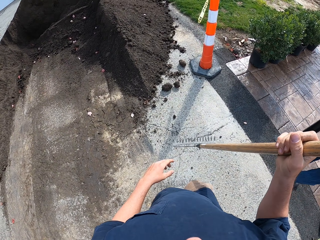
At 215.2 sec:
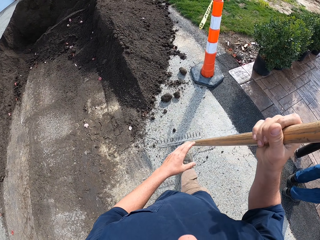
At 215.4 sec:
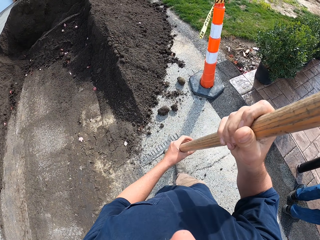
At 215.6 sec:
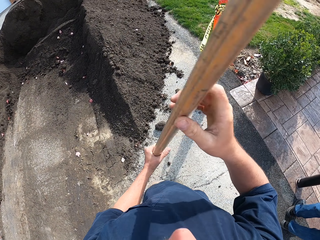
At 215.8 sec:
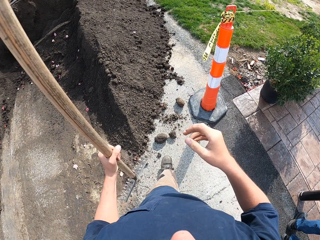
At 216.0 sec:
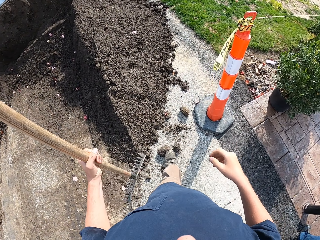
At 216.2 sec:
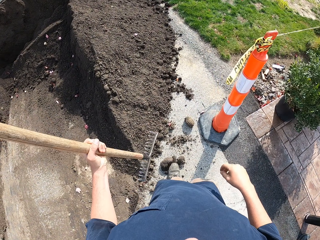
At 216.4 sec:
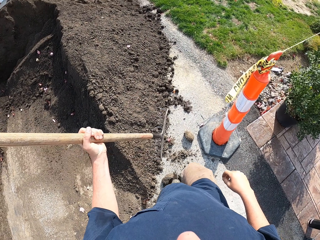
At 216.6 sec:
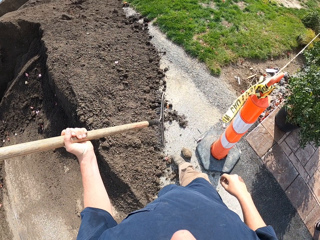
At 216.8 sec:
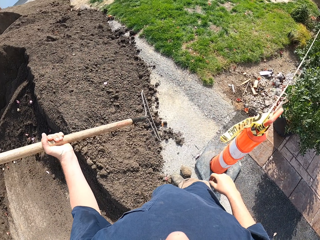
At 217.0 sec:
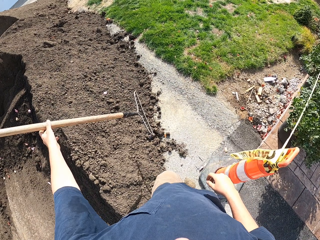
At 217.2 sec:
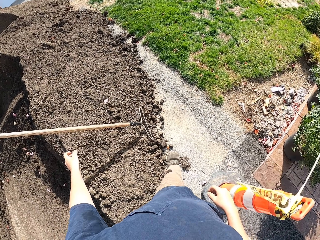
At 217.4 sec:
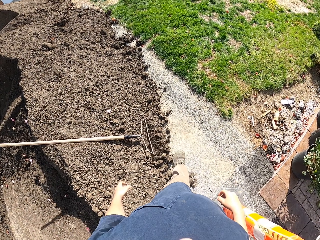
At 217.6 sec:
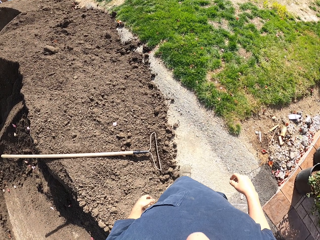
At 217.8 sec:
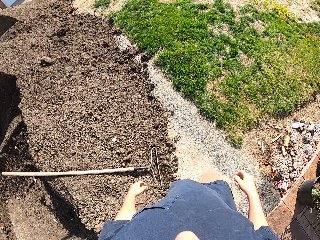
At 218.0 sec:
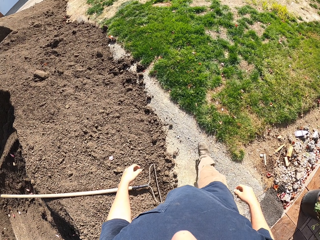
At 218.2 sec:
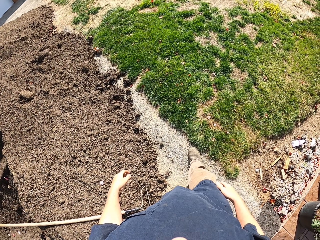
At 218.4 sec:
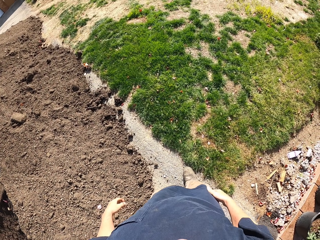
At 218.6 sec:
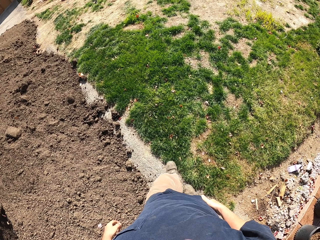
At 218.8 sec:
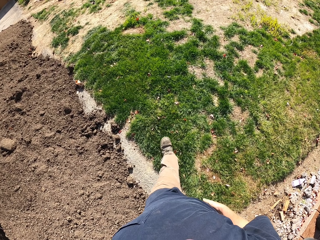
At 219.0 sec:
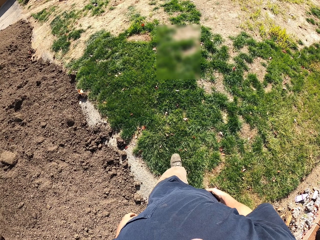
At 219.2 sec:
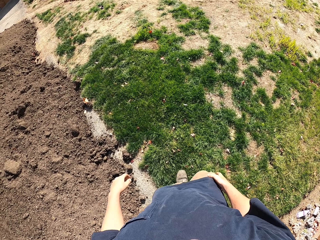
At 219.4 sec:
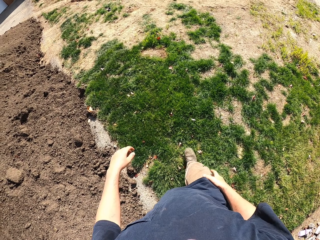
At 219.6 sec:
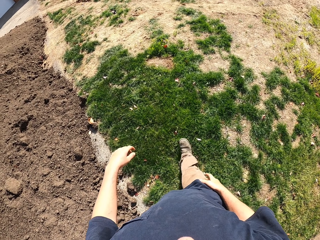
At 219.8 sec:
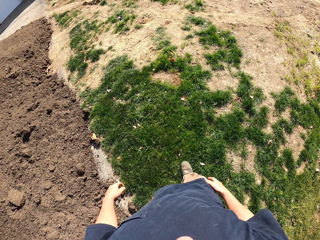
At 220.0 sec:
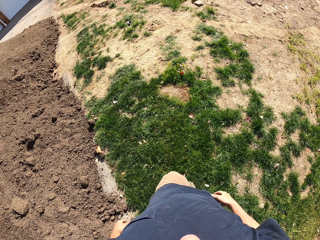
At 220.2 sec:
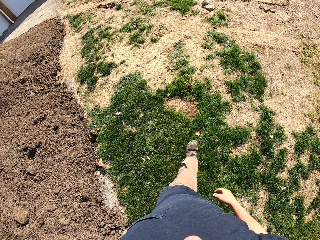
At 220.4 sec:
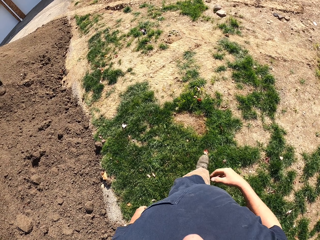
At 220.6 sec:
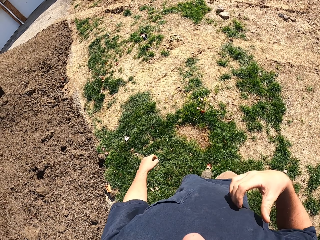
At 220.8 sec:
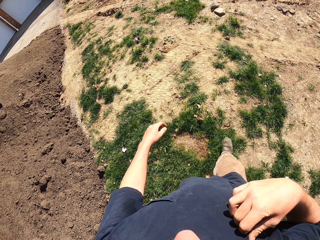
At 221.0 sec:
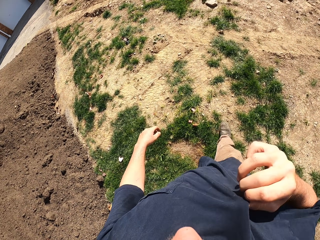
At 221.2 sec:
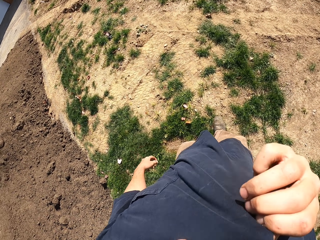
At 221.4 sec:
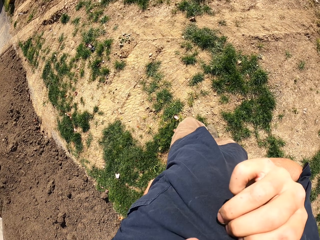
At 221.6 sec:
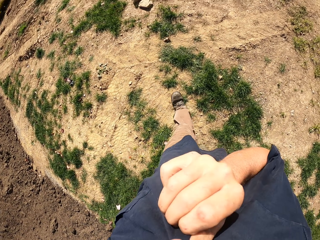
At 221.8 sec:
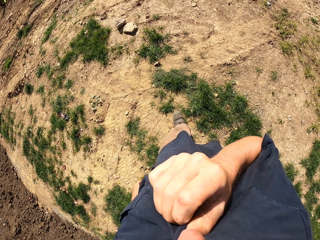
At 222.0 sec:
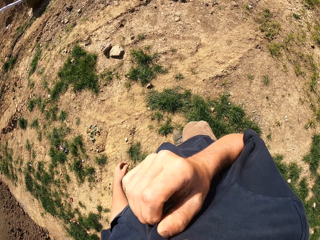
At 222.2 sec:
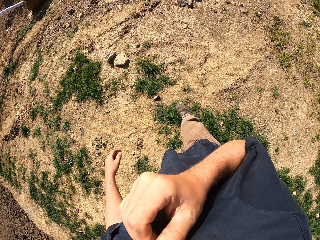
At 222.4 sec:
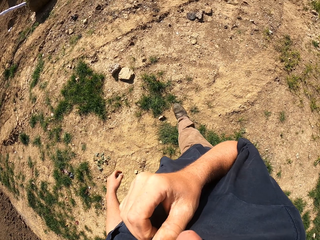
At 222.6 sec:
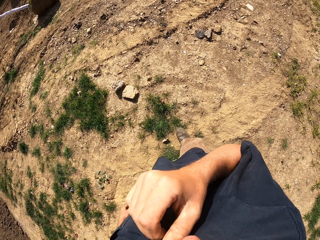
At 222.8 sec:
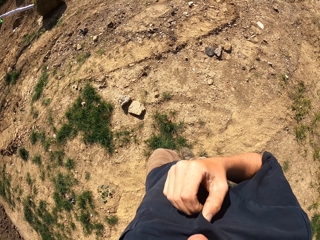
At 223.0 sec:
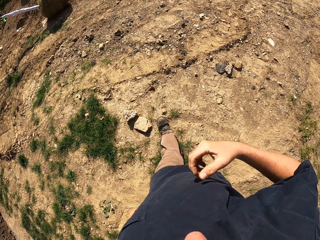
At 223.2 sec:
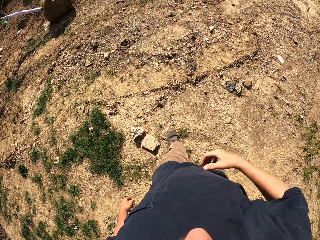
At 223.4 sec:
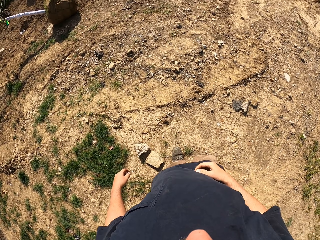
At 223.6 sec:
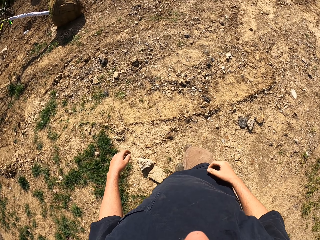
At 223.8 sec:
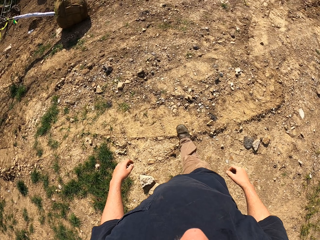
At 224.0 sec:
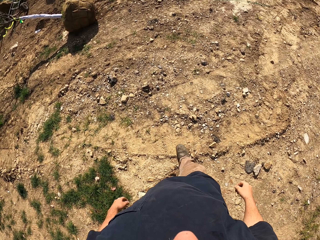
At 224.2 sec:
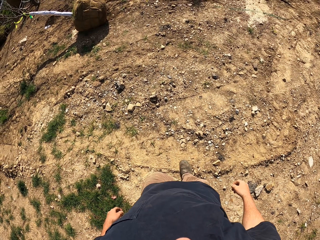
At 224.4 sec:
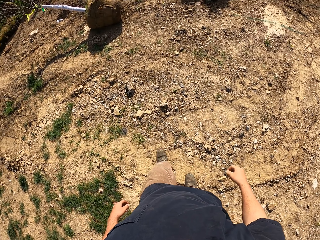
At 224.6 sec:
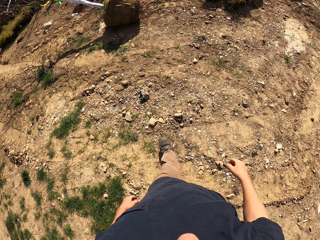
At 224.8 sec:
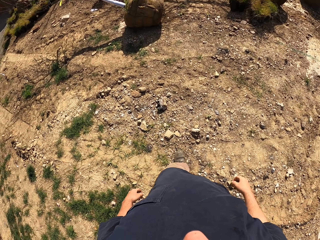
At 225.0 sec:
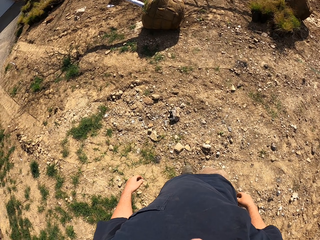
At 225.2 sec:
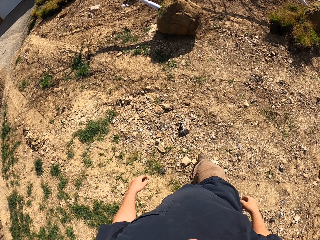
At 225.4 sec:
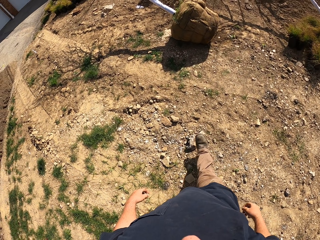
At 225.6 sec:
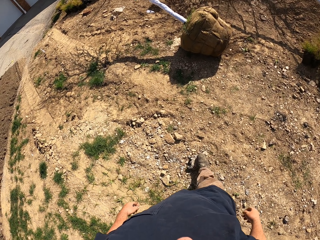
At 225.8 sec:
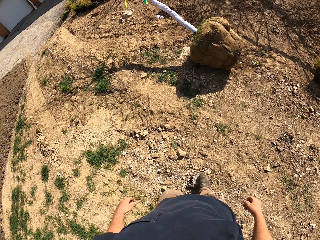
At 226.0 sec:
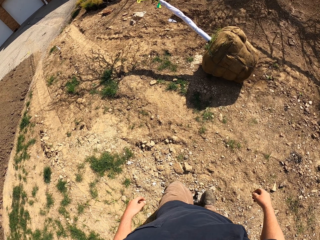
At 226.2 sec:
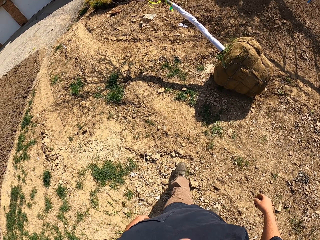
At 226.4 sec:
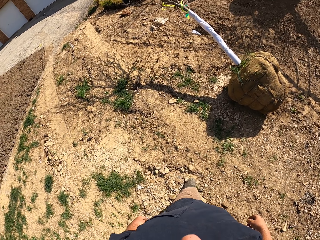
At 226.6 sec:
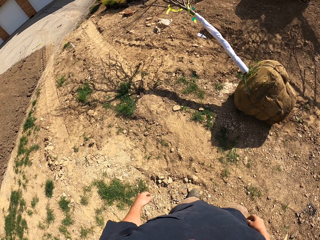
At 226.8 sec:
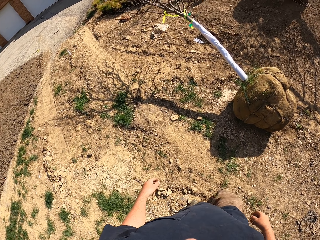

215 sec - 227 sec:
The camera wearer walks. They throw the rake on the soil. They drop the rake on a heap of sand. They do something.

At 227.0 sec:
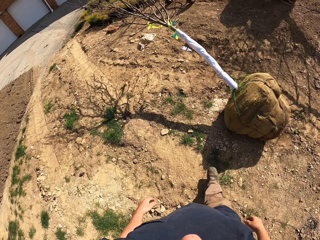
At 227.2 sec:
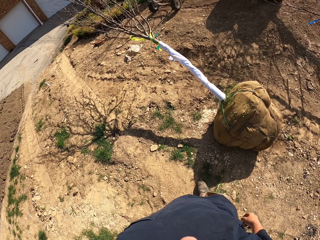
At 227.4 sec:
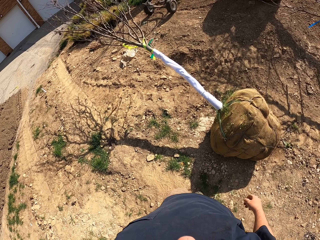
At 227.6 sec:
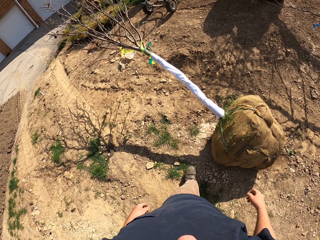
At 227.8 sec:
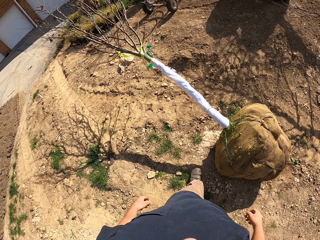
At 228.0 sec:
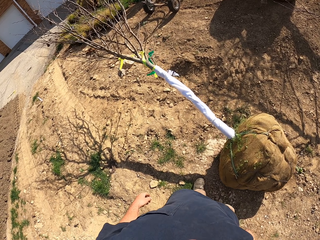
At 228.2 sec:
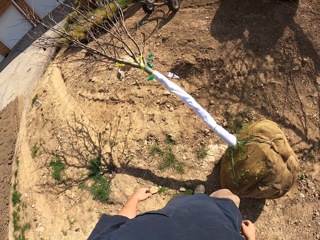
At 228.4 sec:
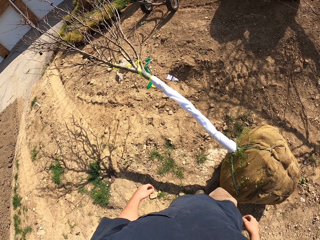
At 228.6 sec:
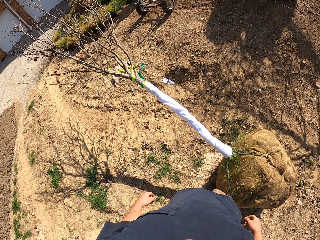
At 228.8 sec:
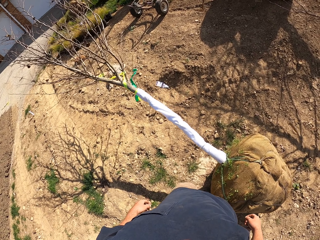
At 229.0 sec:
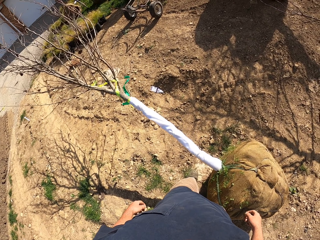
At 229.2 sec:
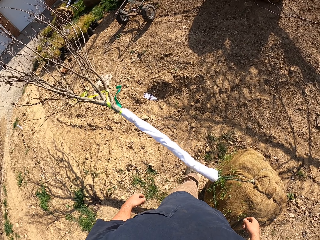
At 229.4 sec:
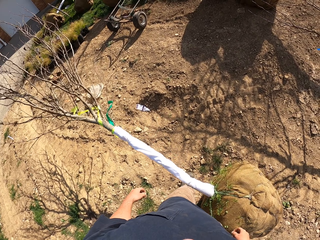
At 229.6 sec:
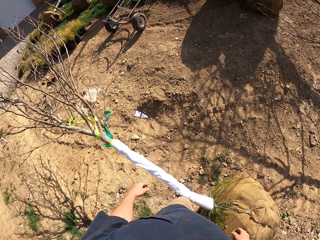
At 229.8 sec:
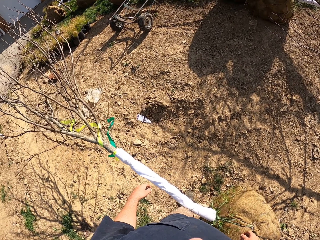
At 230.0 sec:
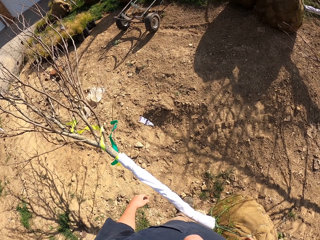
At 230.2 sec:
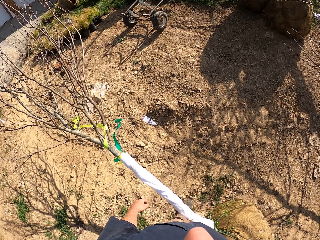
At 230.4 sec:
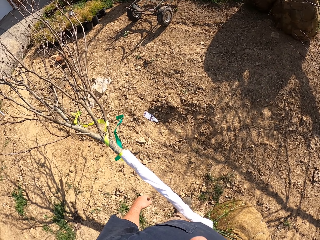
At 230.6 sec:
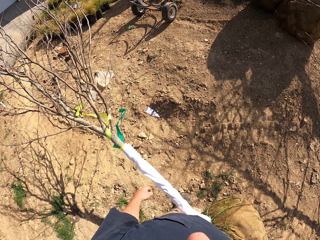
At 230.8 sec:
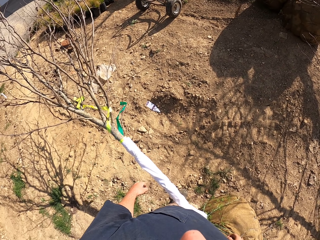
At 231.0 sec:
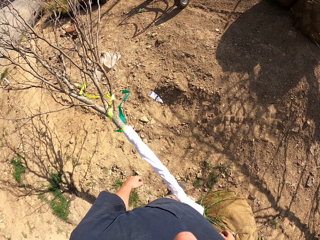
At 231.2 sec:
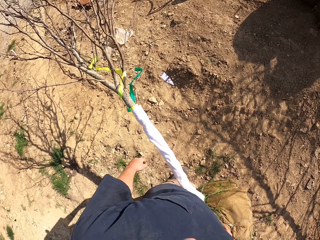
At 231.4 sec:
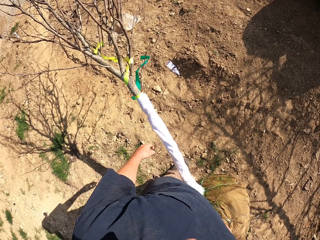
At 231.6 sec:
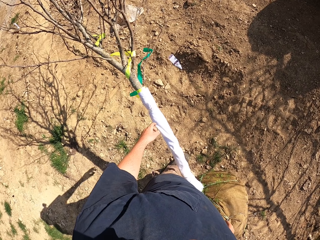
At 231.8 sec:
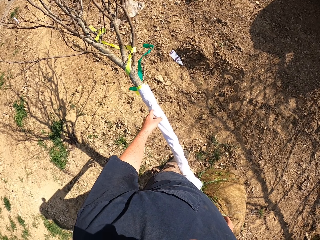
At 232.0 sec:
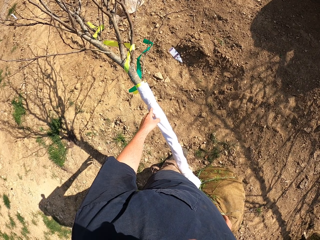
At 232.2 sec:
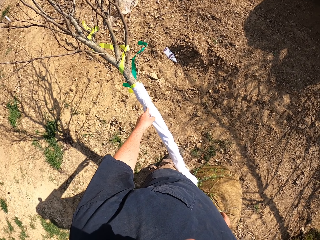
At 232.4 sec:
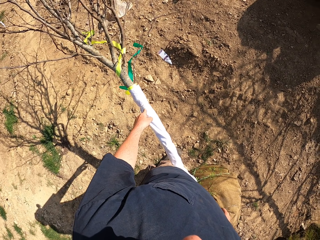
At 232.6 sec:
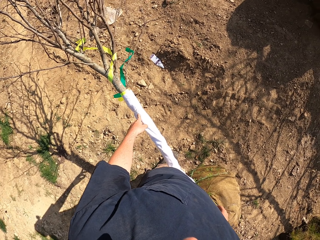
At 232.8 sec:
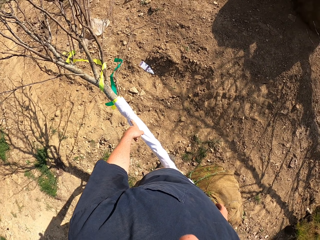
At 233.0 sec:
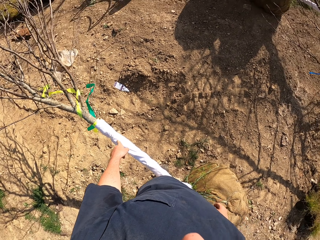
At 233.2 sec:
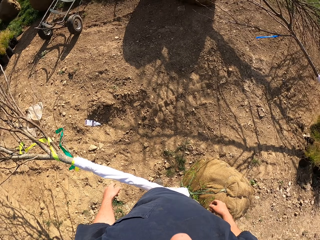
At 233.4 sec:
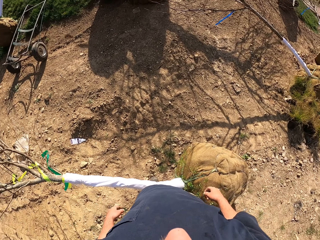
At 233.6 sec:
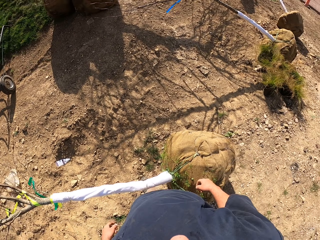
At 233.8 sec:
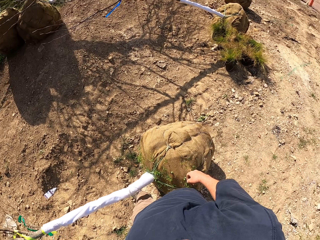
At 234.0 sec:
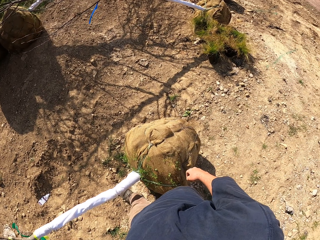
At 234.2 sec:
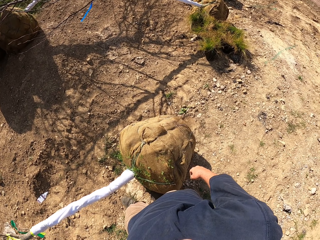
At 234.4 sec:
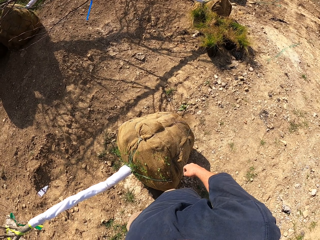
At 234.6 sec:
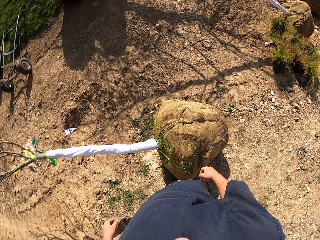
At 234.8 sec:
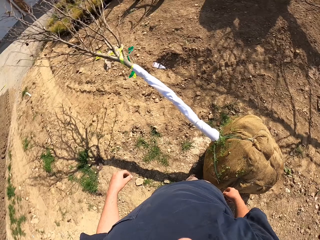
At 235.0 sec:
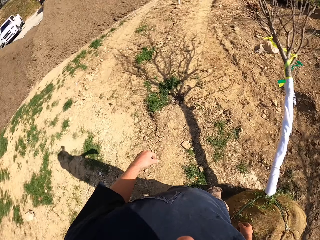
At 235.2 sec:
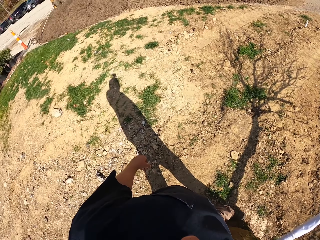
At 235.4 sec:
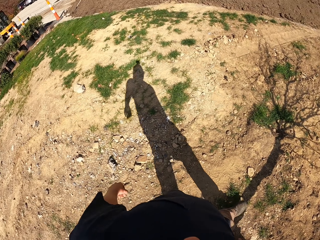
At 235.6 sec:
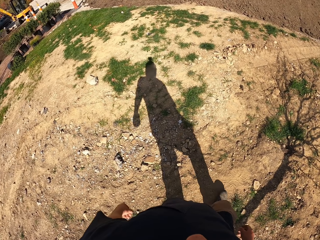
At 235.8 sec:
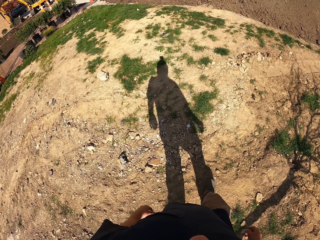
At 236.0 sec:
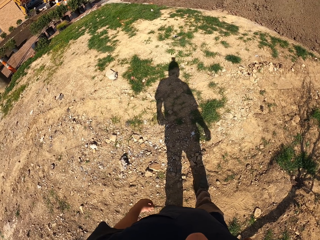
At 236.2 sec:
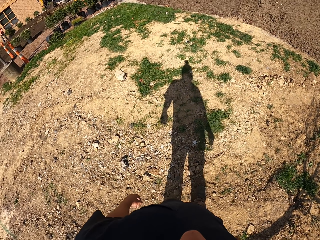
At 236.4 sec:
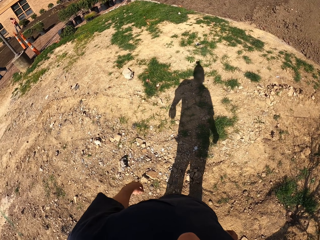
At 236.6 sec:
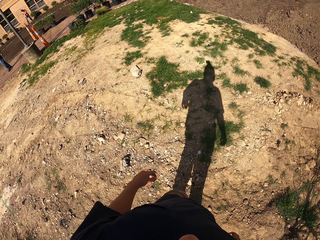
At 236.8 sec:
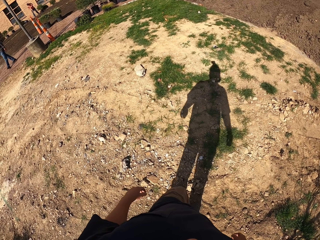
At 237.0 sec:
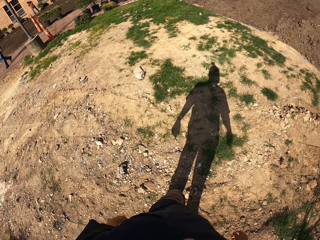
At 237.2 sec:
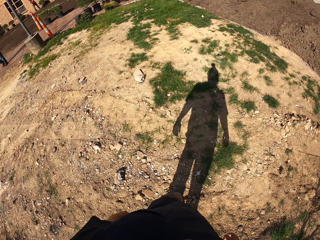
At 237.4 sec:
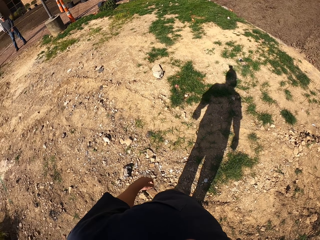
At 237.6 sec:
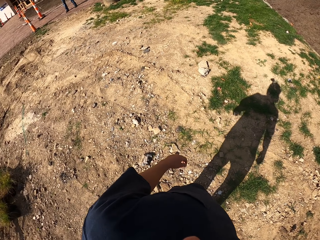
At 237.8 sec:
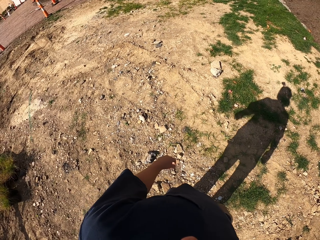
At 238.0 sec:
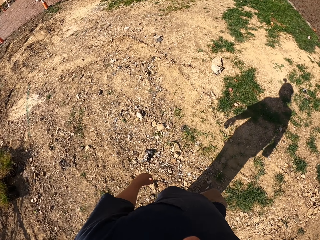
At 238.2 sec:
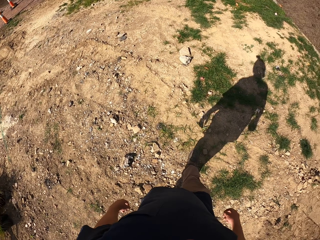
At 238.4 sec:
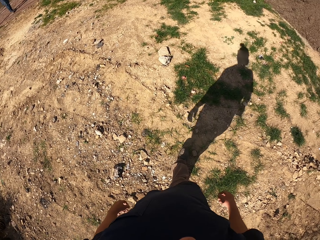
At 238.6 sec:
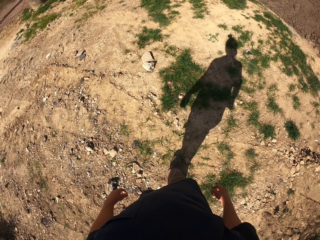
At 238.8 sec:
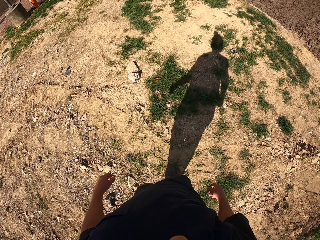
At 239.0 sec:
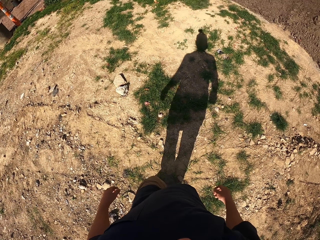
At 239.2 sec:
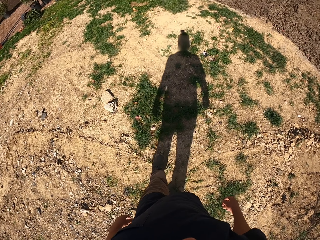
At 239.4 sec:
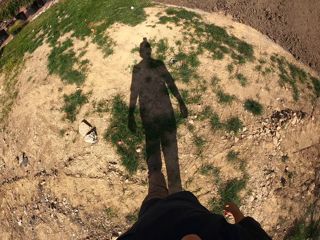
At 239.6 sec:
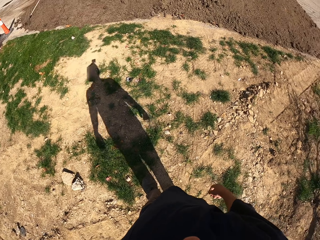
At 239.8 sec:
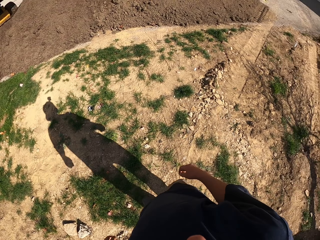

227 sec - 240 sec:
The camera wearer looks around. They hold a tree. They walk around.
